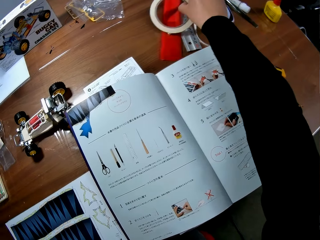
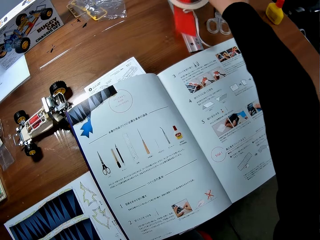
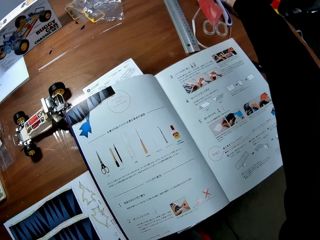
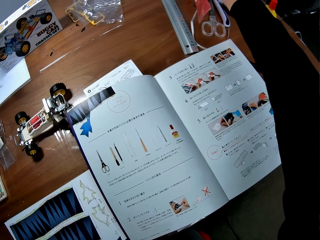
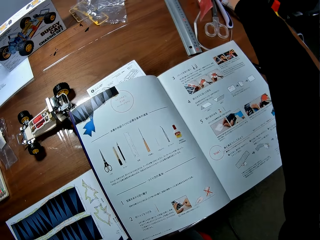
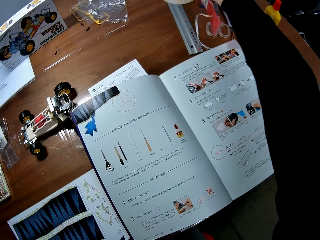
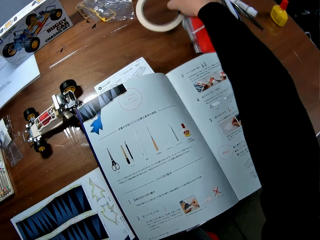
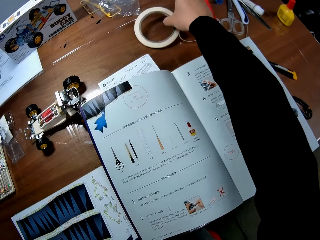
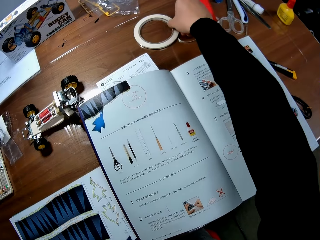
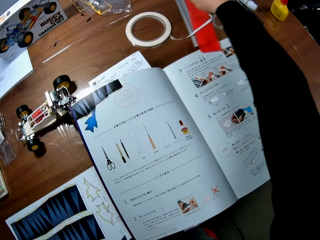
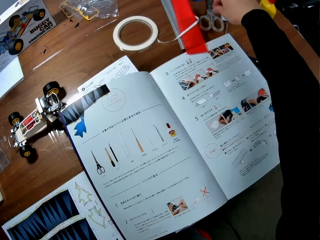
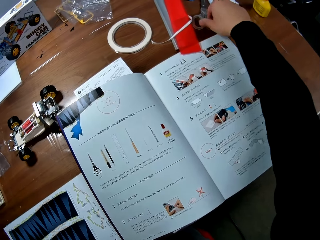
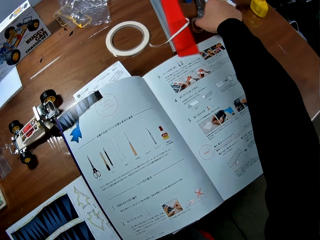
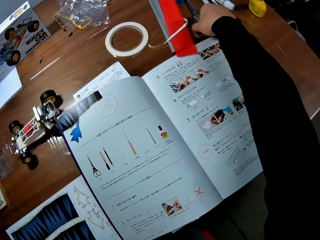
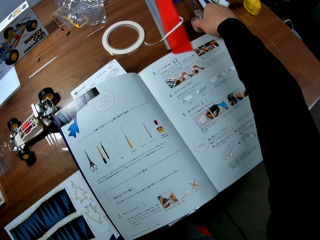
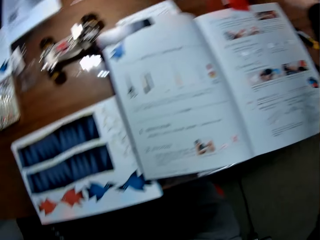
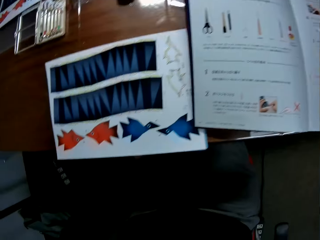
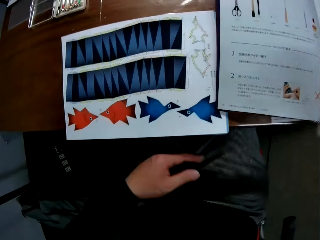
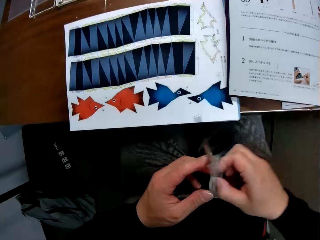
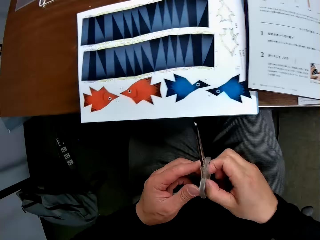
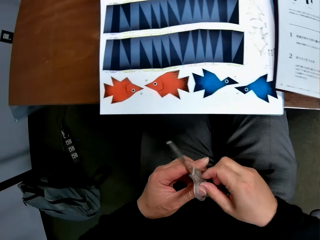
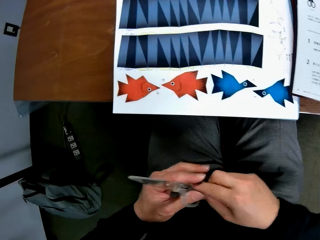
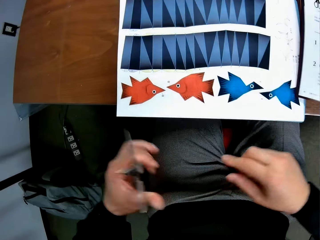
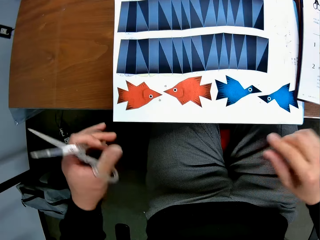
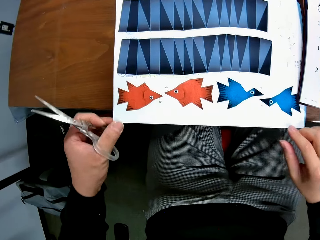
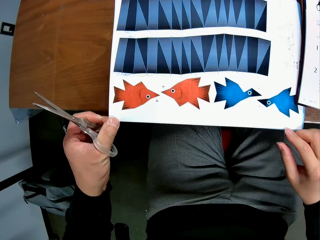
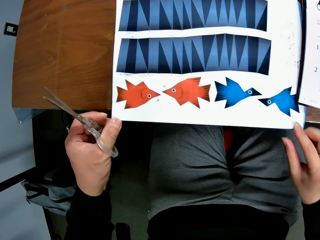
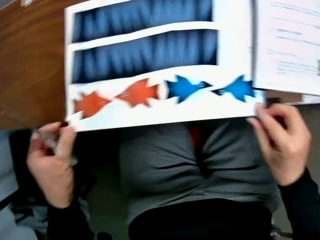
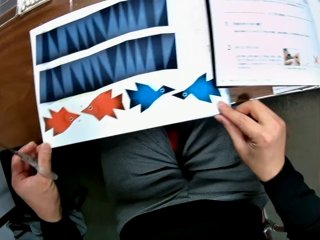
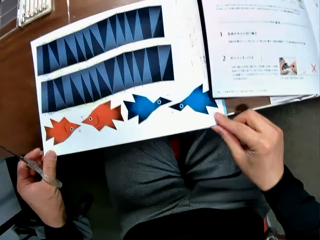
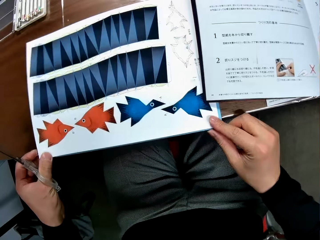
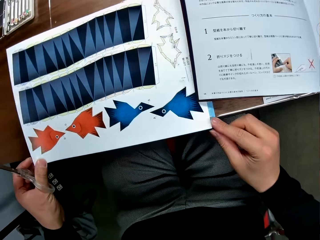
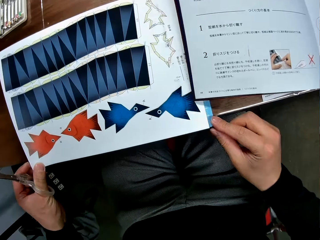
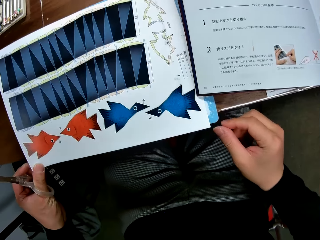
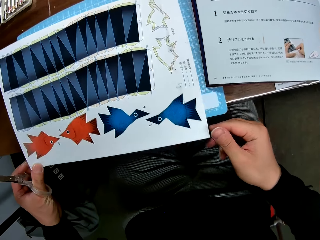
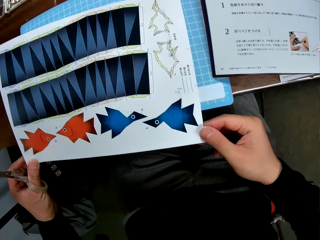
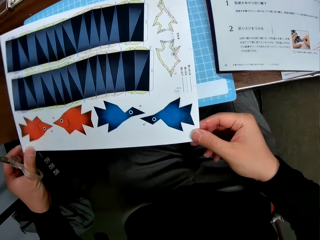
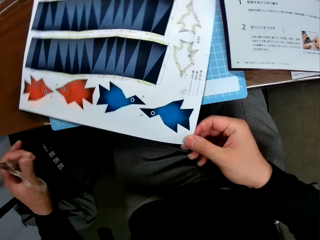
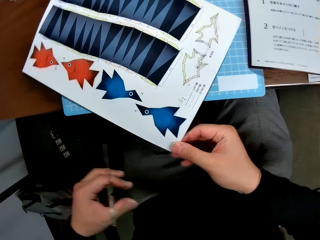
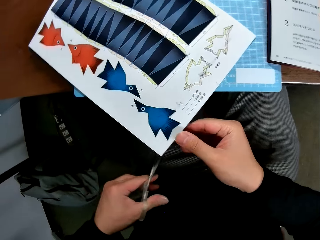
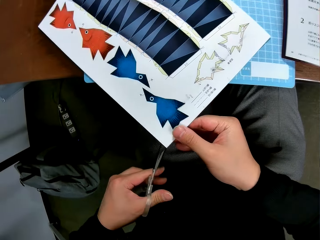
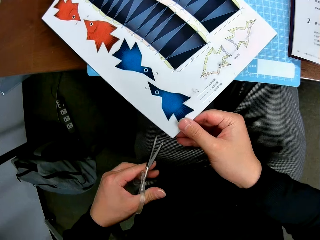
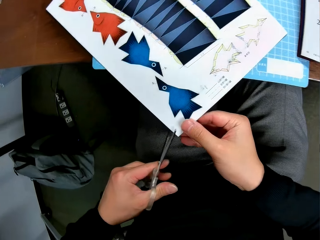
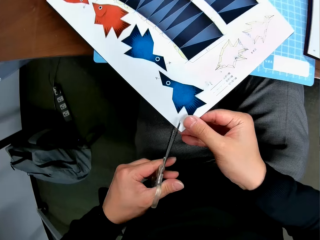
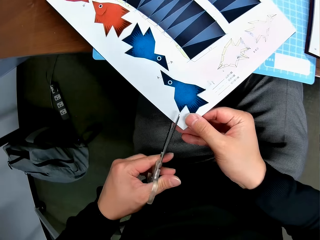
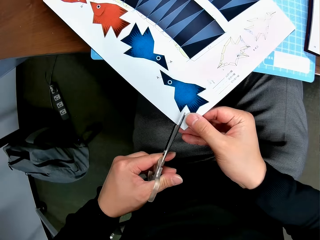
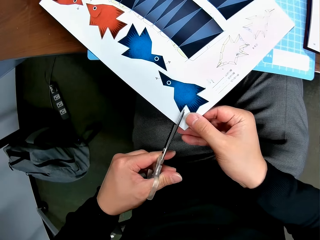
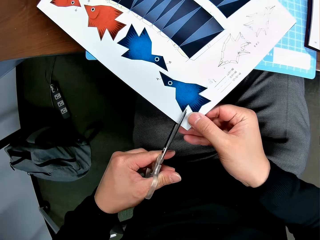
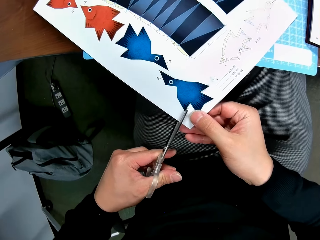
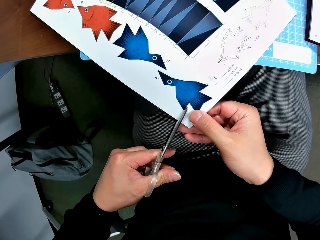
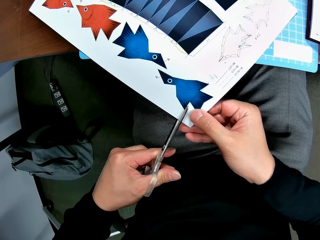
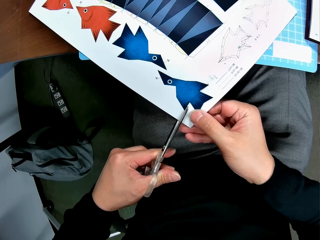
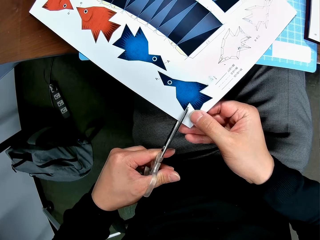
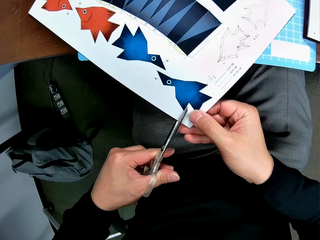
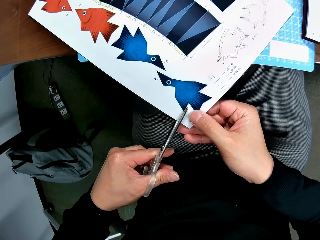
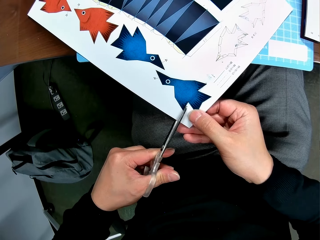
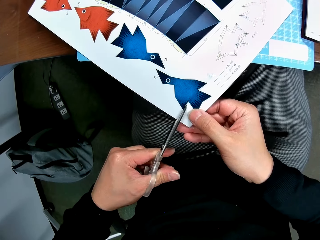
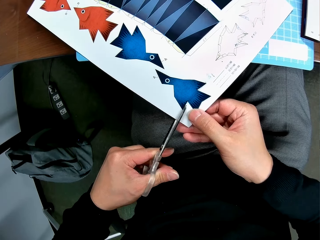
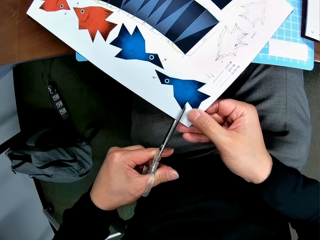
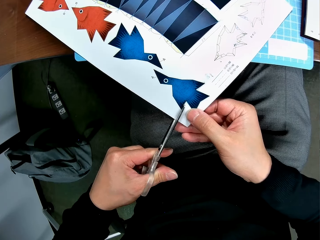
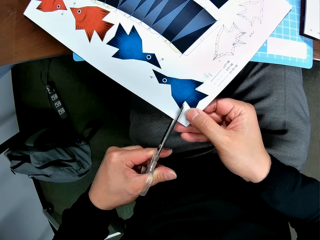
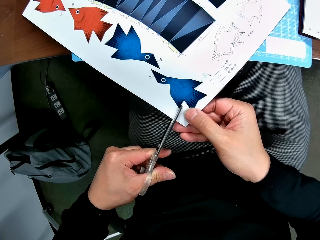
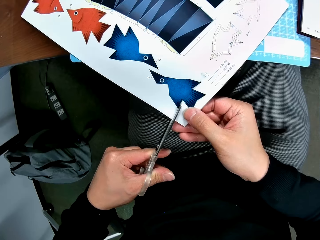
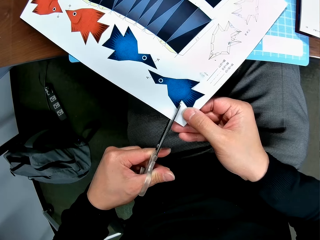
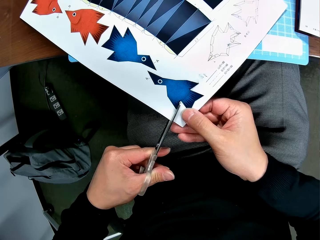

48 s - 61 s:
The camera wearer moves their hand forwards. They pick a ruler case from the table. They place the tape on the table. They drop the ruler case on the table. They pick a pair of scissors from the table. They hold the pair of scissors with both their hands. They move the scissors from their right hand to their left hand. They move their hand forwards. They hold the paper with both their hands. They adjust the sheet of paper on the table. They lift up the paper. They turn the paper. They cut out a fish on the sheet of paper with the scissors.

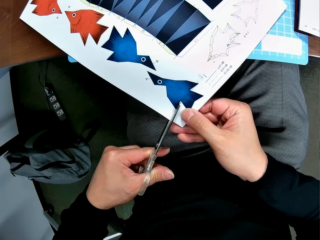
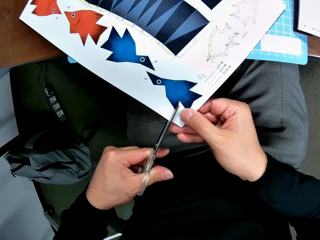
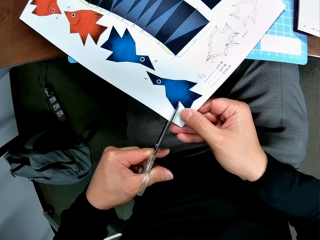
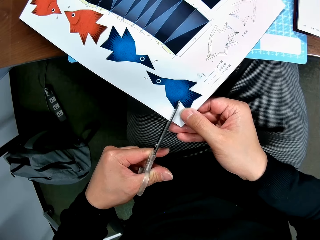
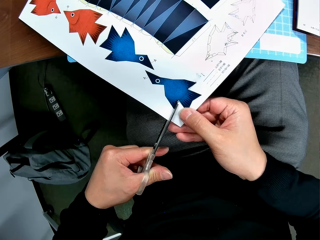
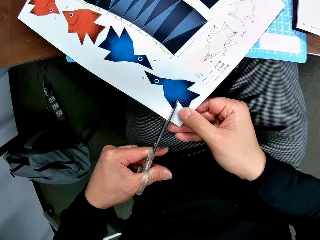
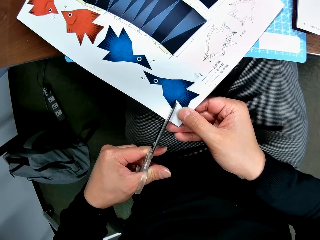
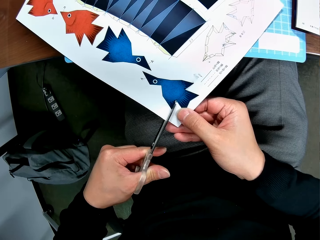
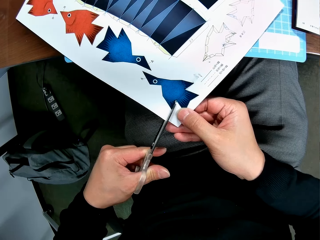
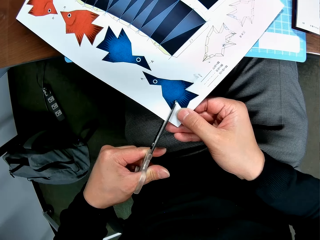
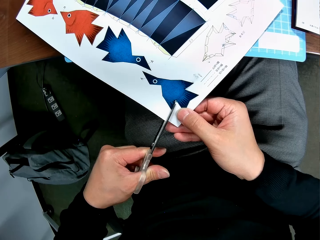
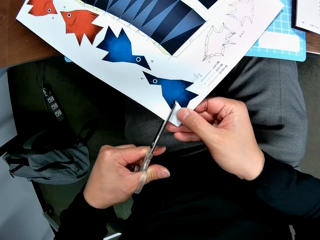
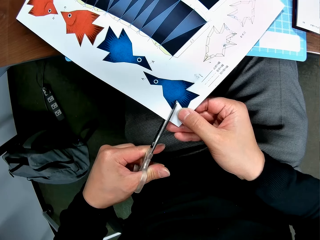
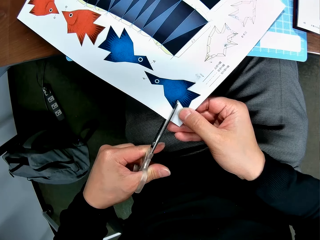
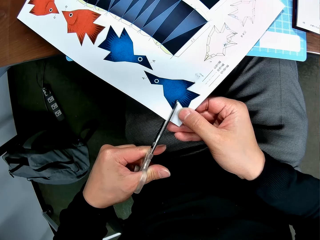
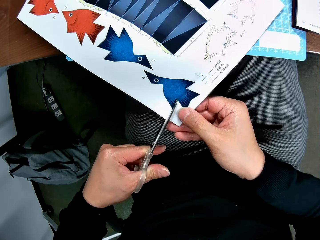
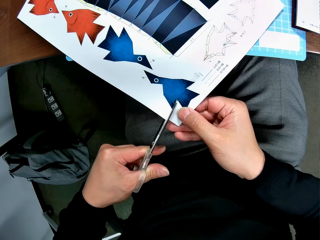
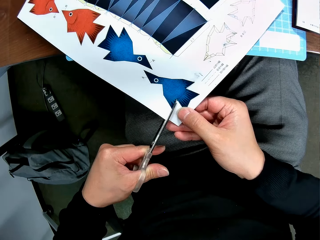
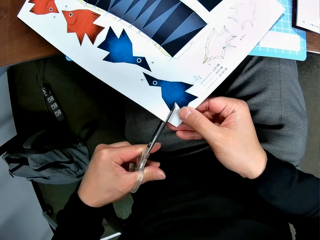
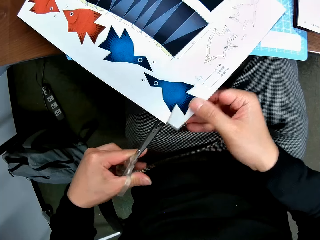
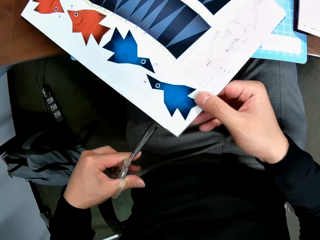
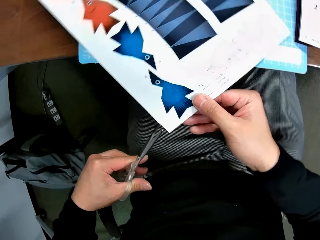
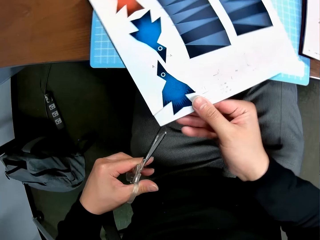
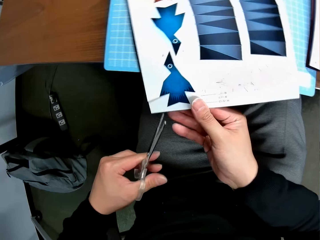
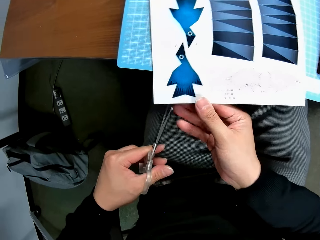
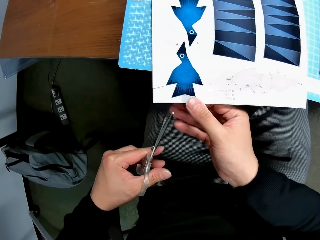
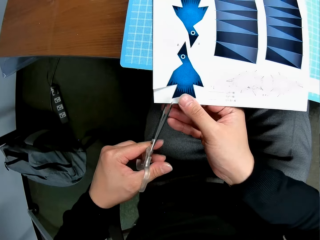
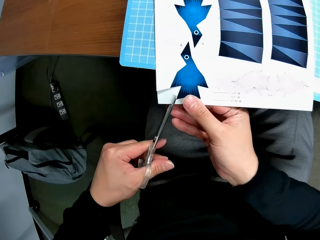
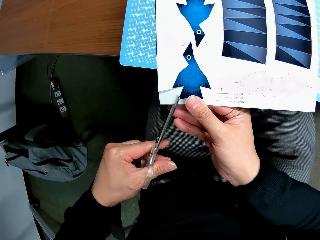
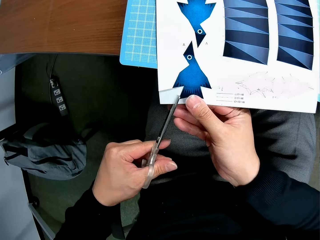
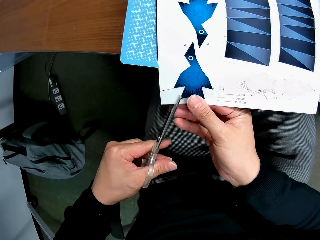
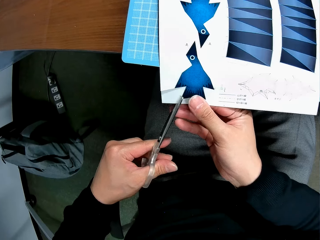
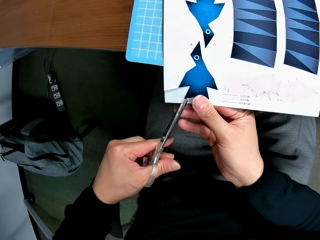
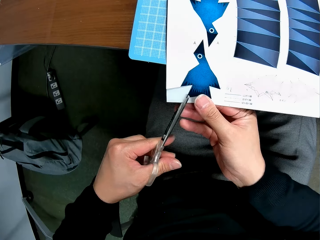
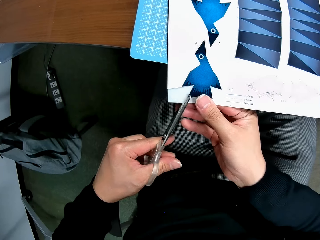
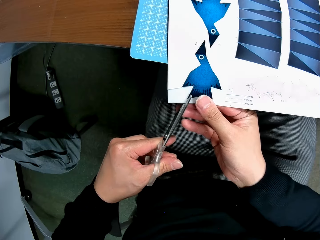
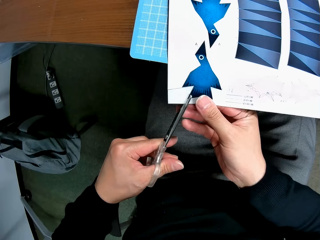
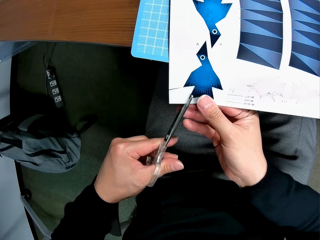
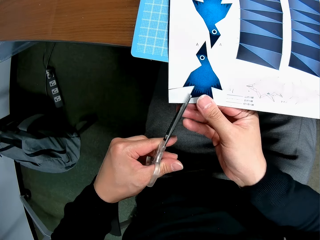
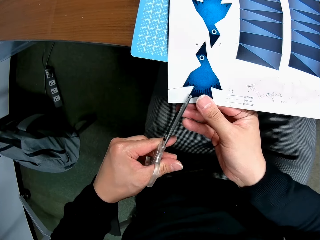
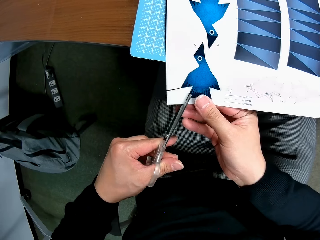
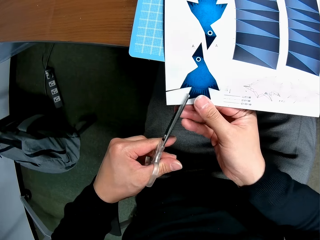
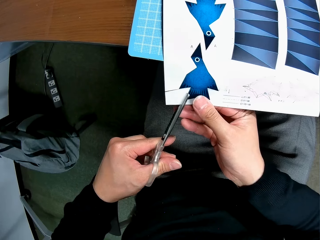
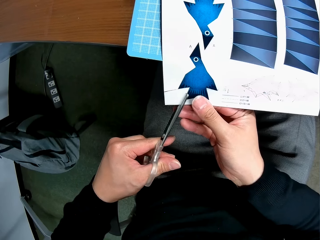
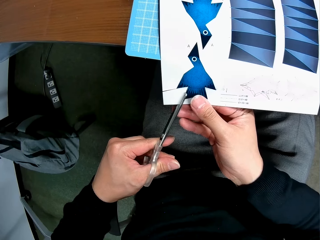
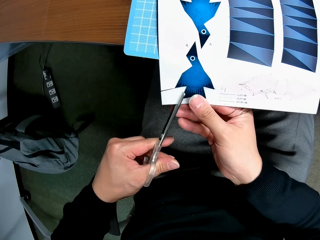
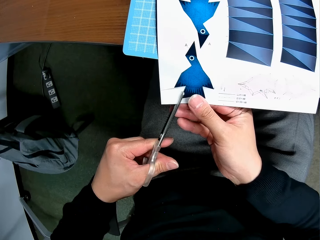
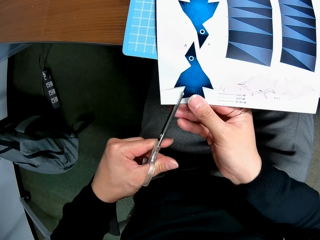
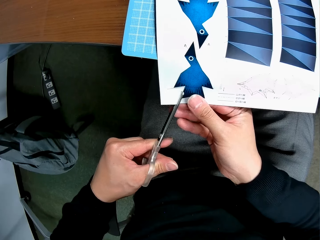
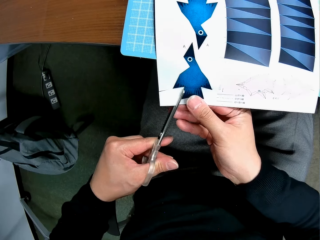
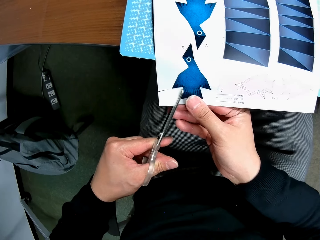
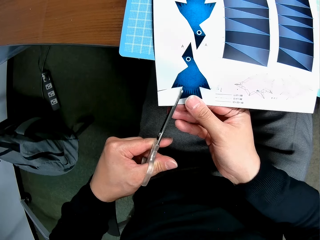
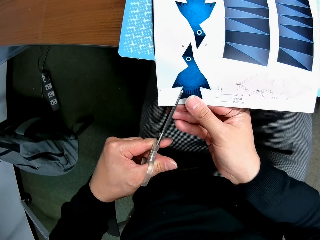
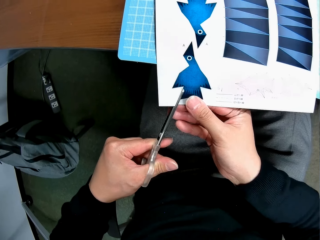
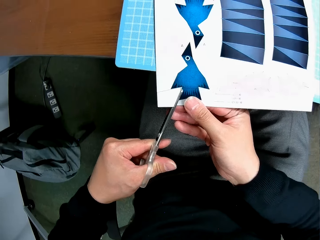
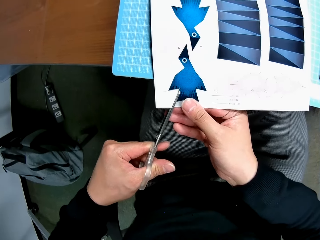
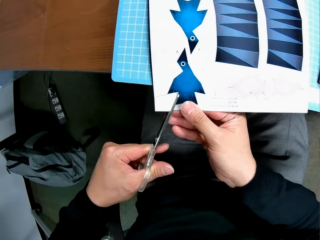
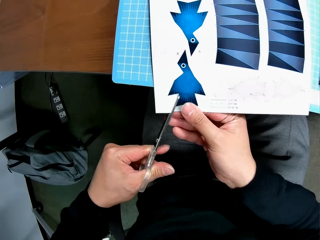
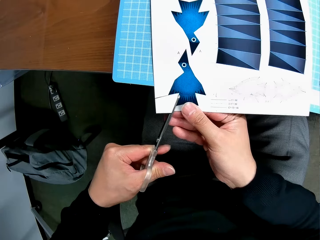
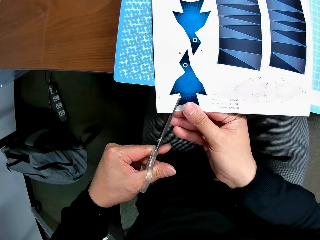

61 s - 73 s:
The camera wearer turns the paper. They cut the paper with the pair of scissors.
